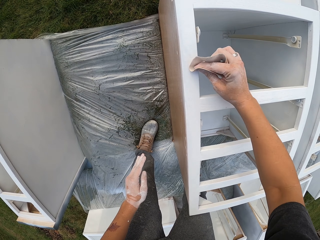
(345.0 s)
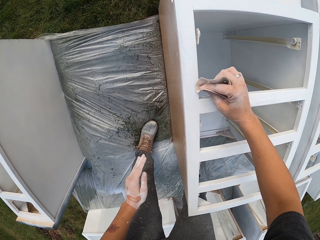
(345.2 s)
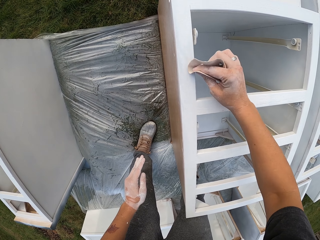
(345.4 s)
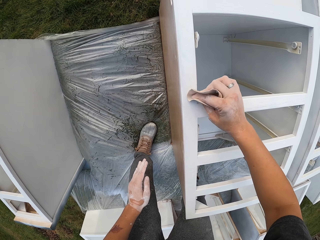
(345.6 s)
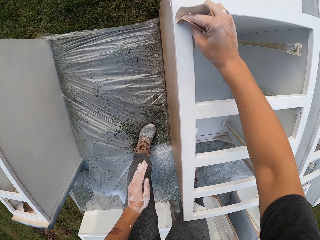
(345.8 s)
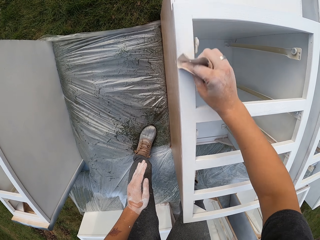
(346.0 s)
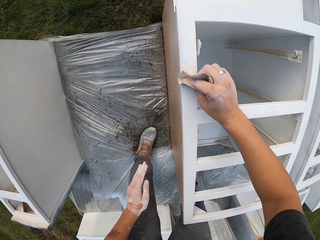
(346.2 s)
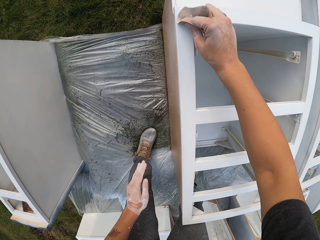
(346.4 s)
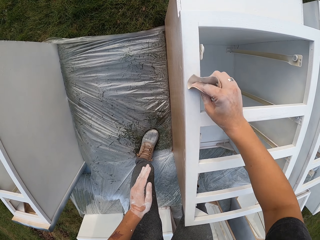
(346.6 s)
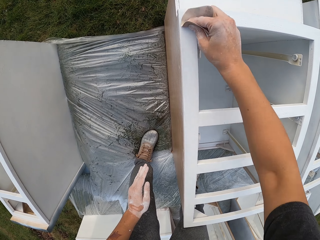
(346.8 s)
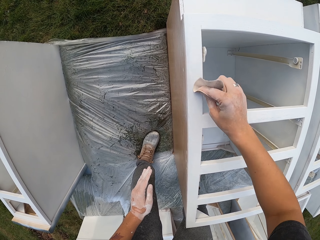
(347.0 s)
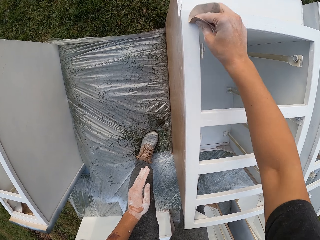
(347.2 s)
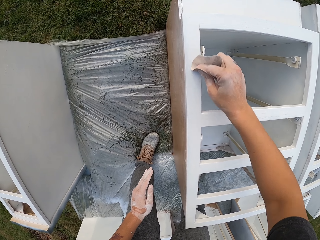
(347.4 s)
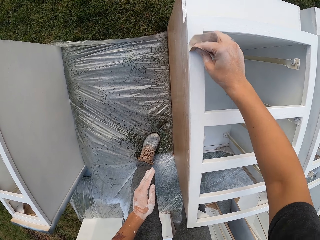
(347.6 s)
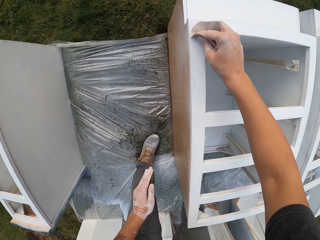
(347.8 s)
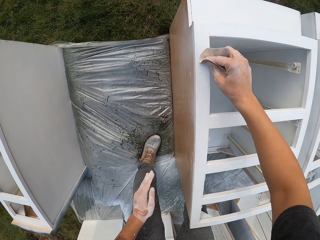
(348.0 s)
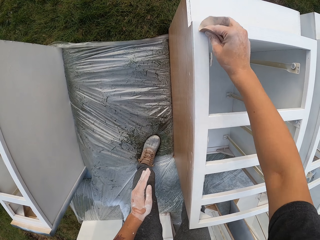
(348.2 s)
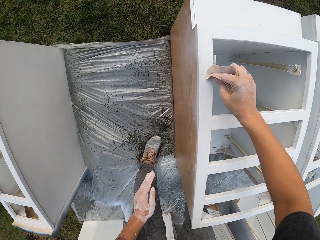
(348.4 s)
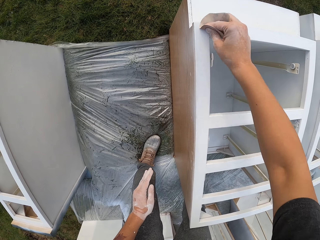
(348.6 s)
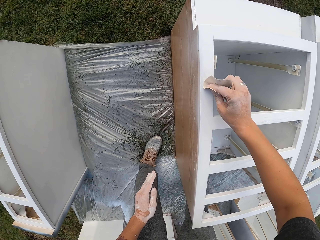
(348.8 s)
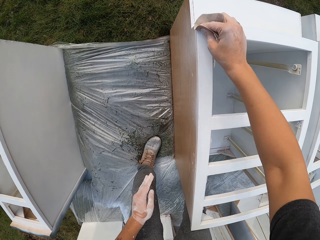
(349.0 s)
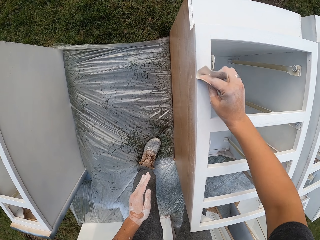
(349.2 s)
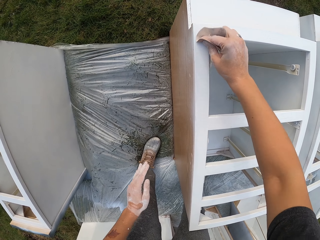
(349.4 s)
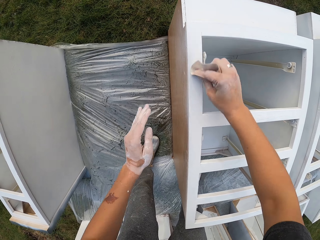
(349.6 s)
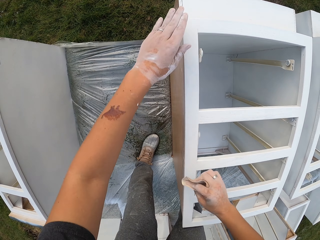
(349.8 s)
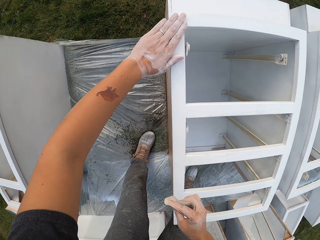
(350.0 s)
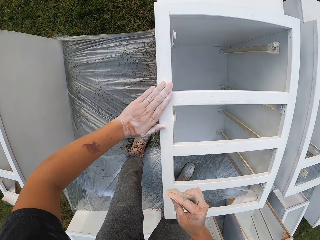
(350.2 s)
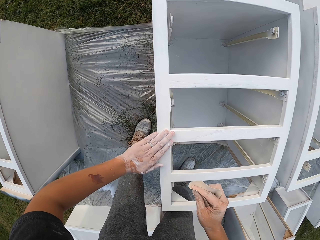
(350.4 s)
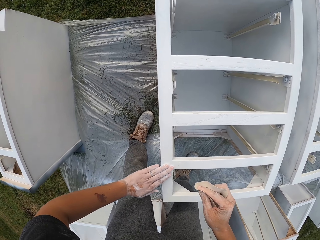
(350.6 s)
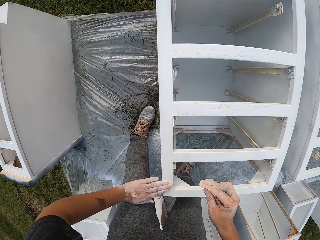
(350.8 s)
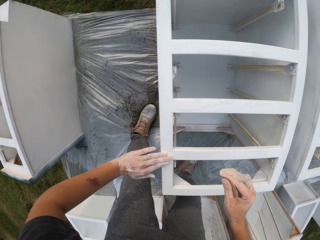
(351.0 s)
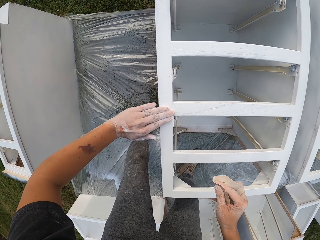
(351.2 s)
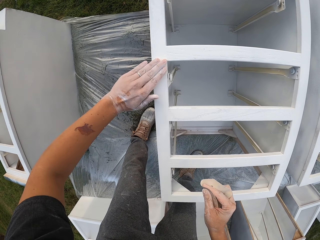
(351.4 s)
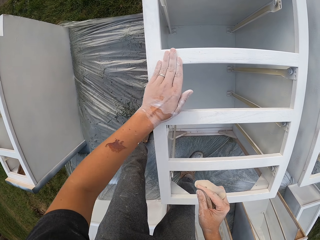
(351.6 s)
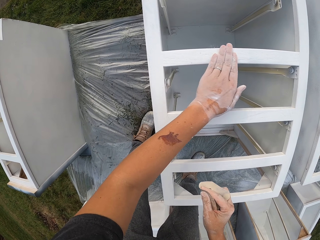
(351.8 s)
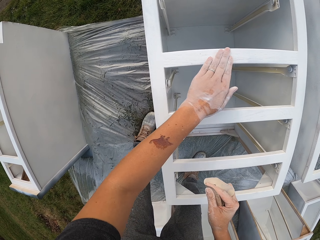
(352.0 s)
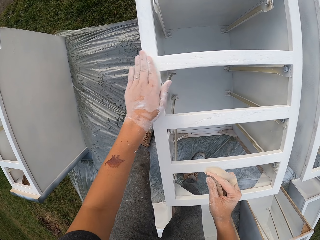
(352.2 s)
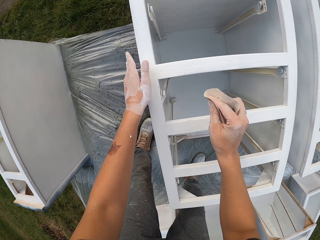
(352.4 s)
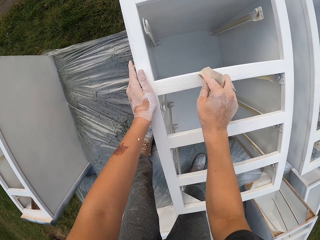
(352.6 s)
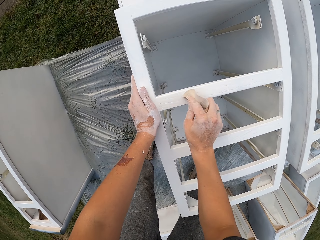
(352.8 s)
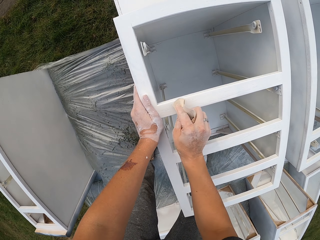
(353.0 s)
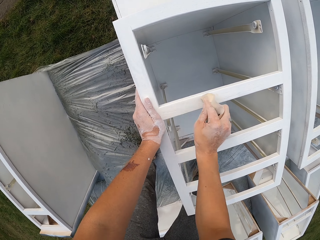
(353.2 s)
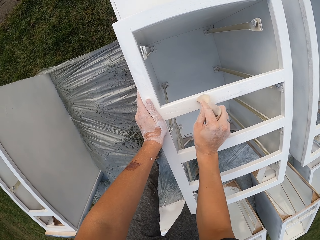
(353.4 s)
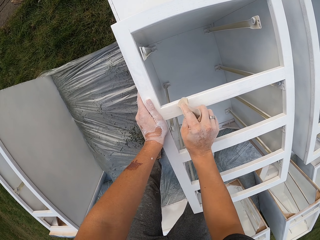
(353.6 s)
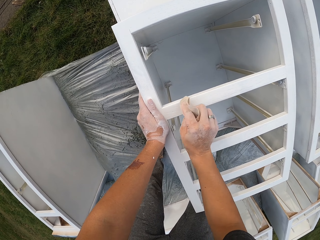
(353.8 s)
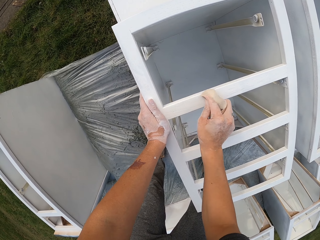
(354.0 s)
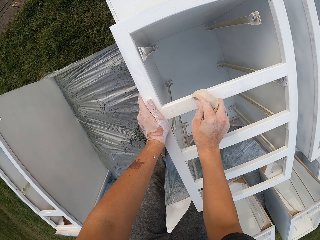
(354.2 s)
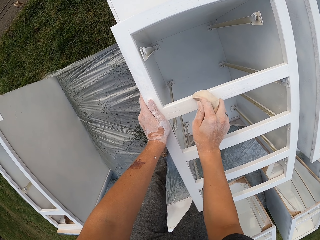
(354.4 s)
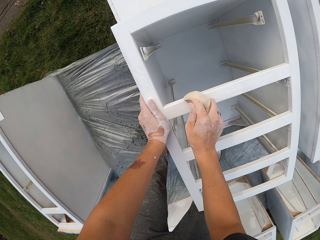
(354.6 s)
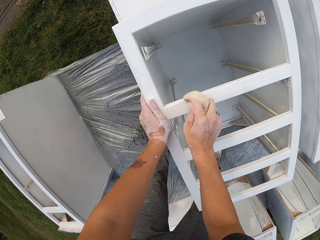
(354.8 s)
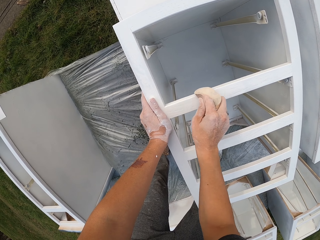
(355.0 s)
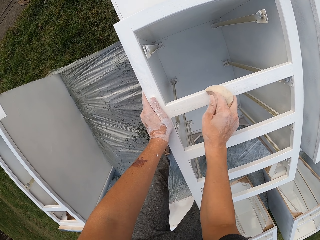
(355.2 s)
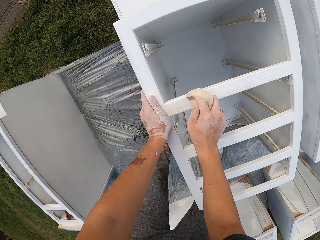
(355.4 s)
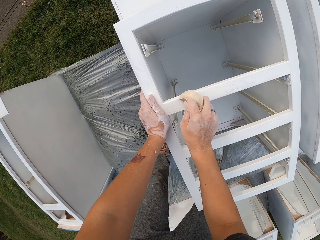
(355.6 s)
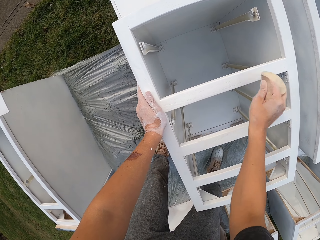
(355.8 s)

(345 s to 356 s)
The camera wearer lifts the left hand. They wipe the drawer or structure with the hand. They touch the structure with the left hand. They lift the sandpaper. They smoothen the structure with the sandpaper.

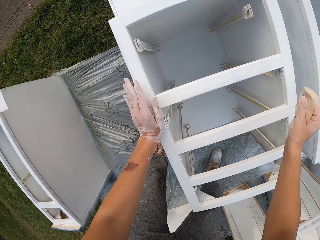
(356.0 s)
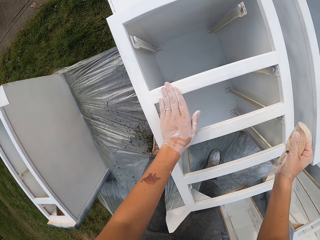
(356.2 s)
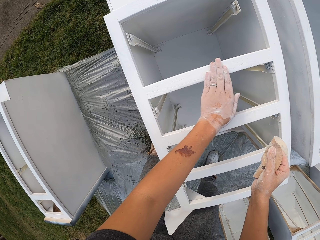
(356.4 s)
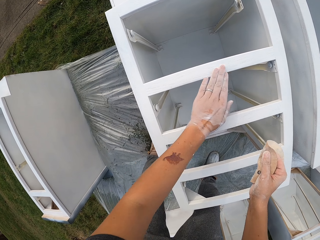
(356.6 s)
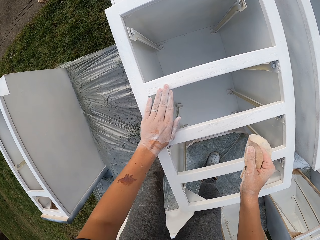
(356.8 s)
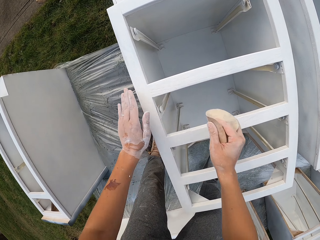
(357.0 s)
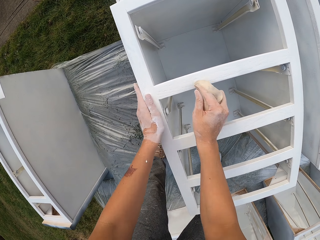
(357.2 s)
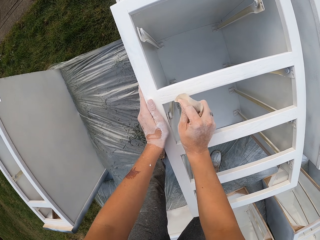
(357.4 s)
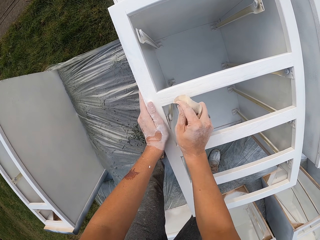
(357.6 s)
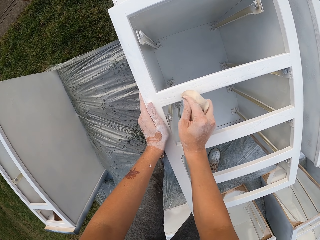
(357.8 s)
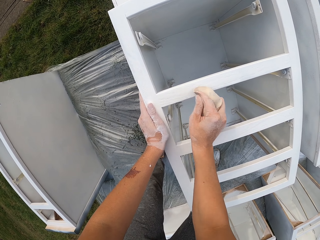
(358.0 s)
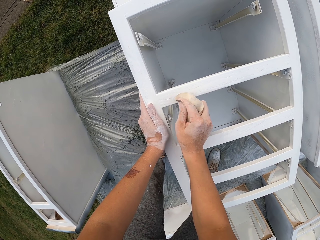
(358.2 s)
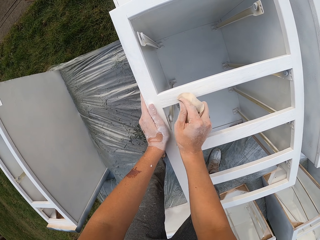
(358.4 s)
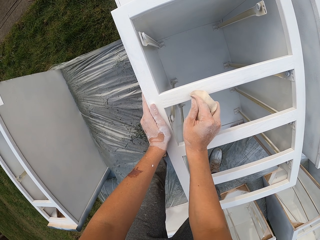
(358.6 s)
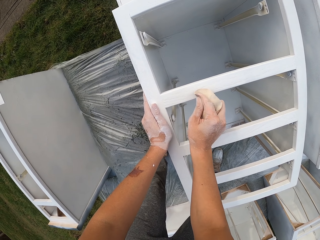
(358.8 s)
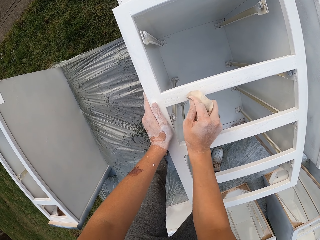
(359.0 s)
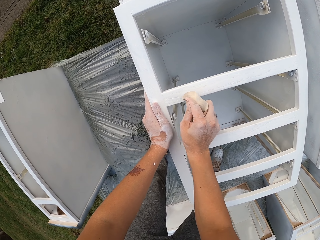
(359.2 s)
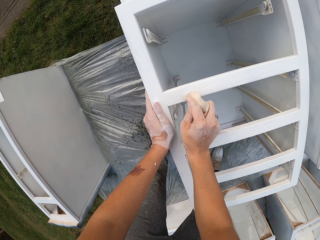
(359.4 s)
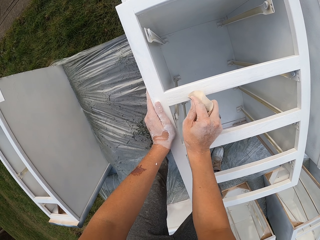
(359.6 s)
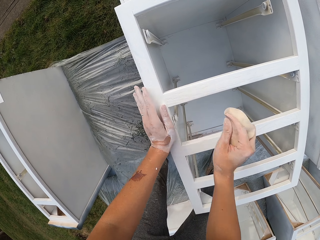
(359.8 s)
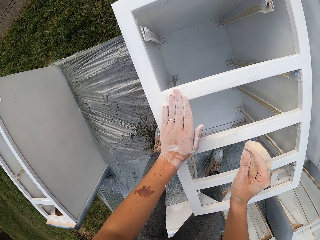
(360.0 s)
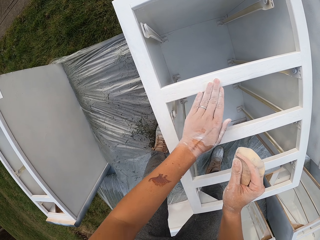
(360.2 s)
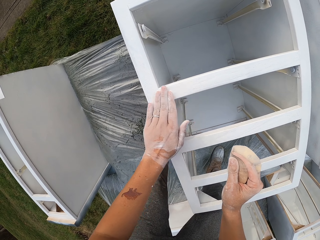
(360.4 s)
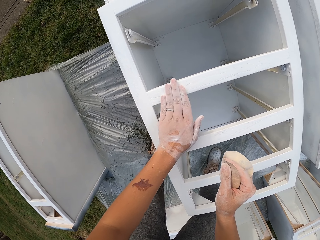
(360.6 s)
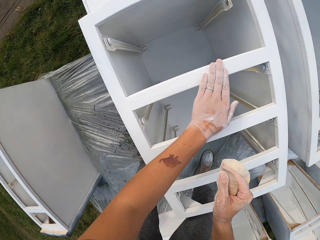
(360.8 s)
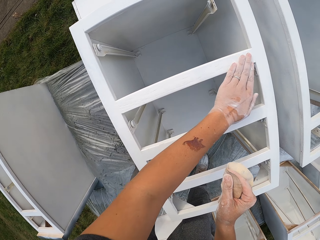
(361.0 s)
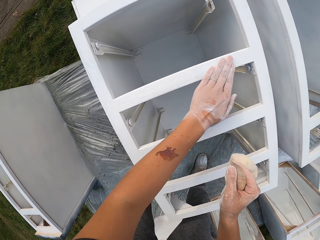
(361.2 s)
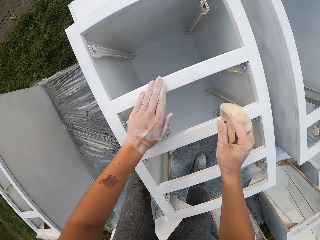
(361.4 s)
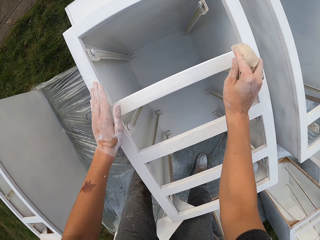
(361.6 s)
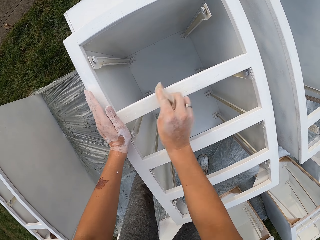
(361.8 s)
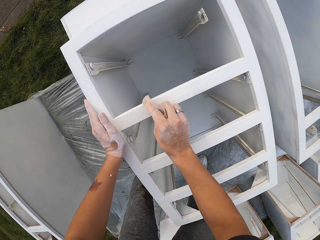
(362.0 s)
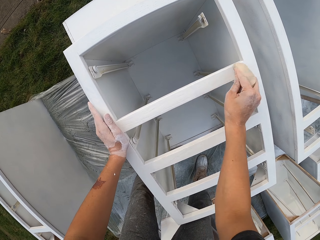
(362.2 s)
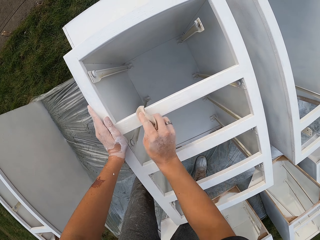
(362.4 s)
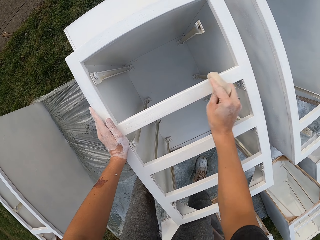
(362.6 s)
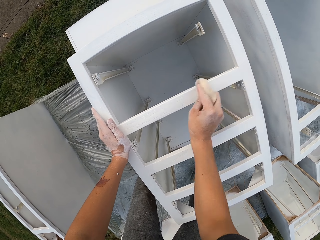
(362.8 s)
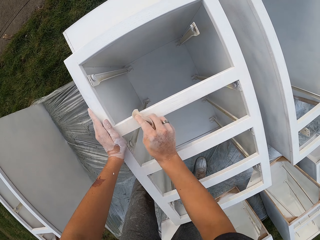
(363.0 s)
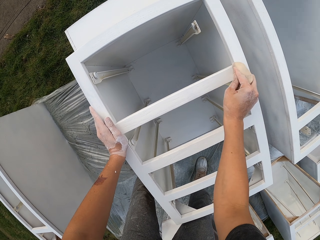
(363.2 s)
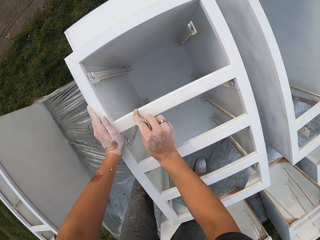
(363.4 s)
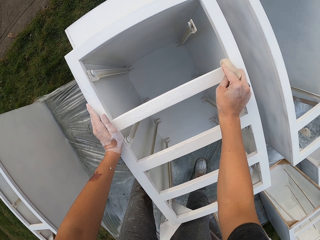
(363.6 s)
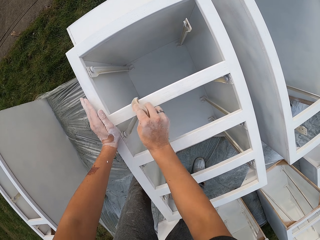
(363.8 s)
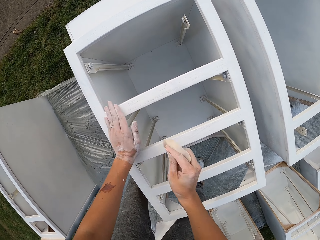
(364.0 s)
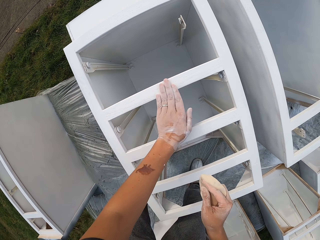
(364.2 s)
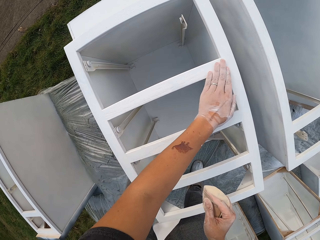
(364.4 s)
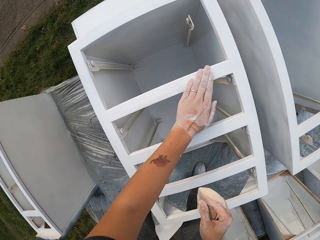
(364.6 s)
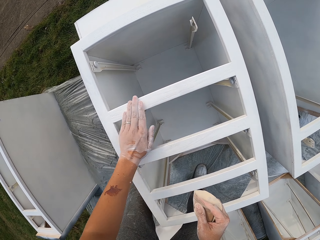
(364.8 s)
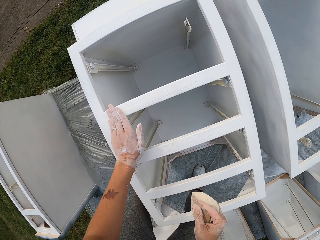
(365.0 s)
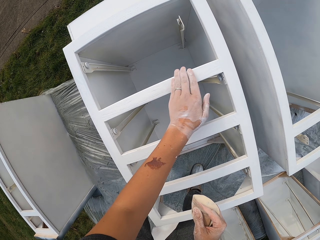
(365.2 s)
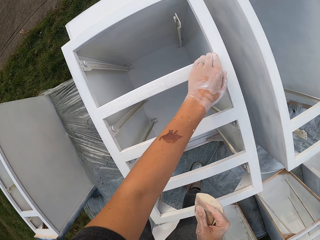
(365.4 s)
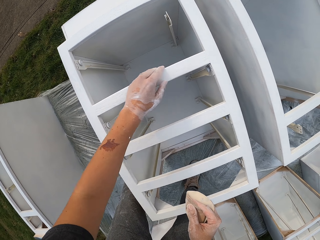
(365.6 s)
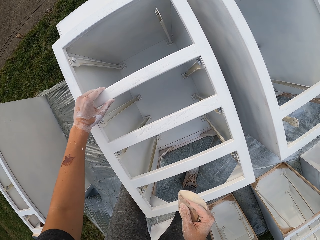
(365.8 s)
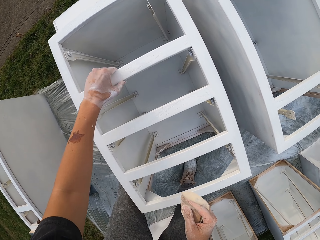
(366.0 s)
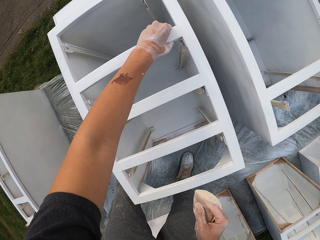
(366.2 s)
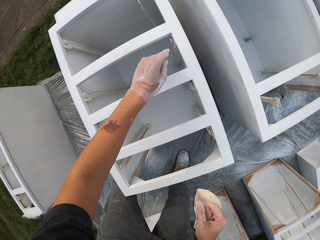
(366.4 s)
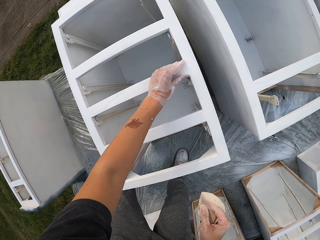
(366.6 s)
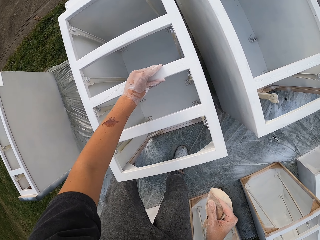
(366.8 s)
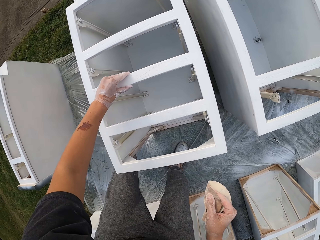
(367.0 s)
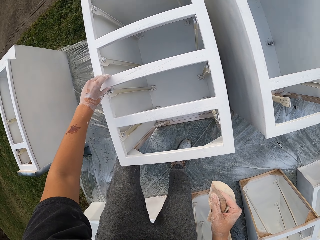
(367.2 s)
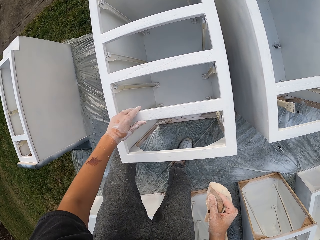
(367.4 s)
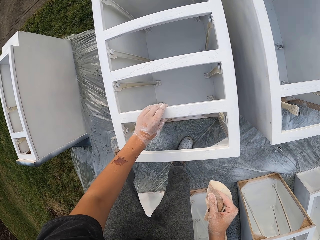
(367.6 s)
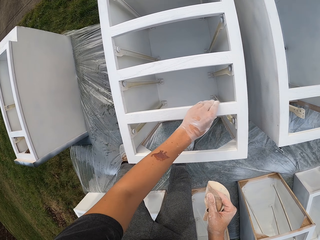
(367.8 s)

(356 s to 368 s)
The camera wearer touches the structure or drawer with the left hand. They wipe the drawer with the hand. They smoothen the structure with a sandpaper. They touch the structure with the left hand and wipe the drawer with the hand. They smoothen the structure with the sandpaper. They touch the structure with the left hand and wipe the drawer with the hand.
